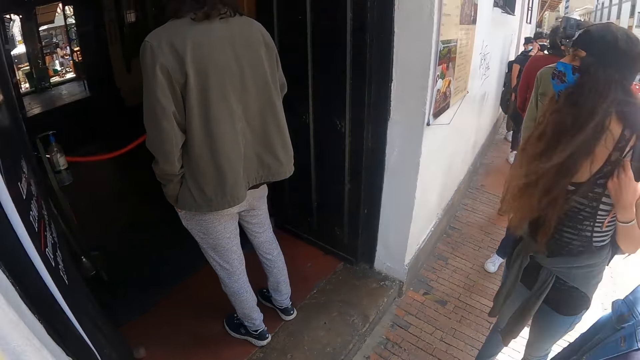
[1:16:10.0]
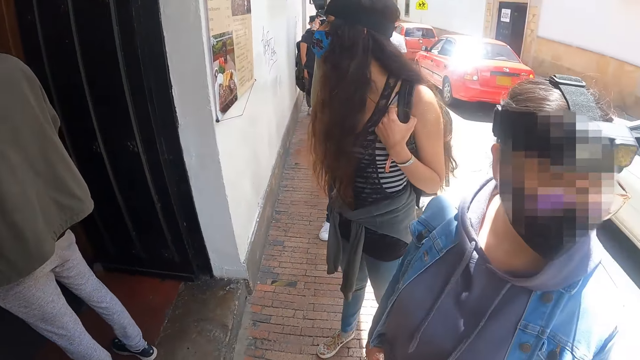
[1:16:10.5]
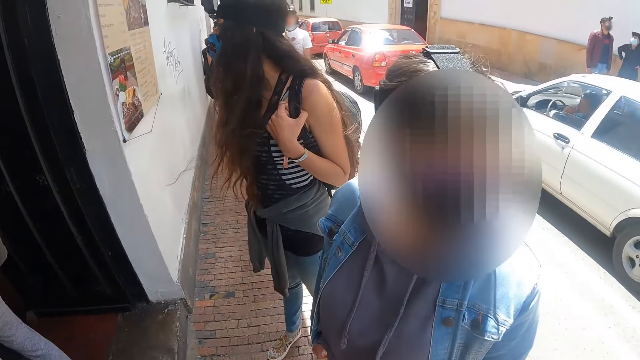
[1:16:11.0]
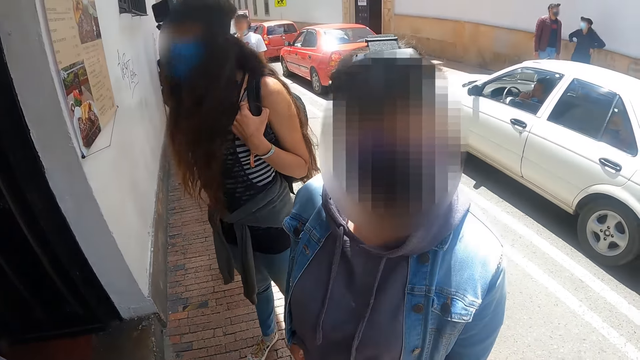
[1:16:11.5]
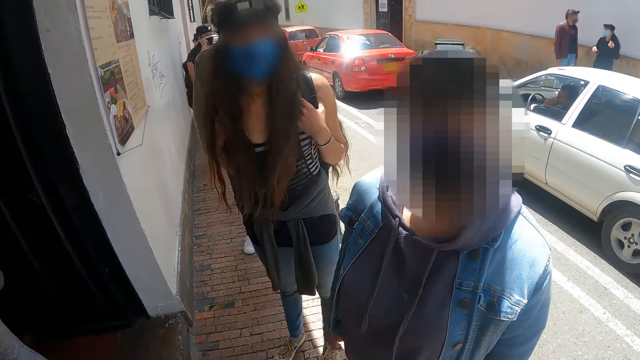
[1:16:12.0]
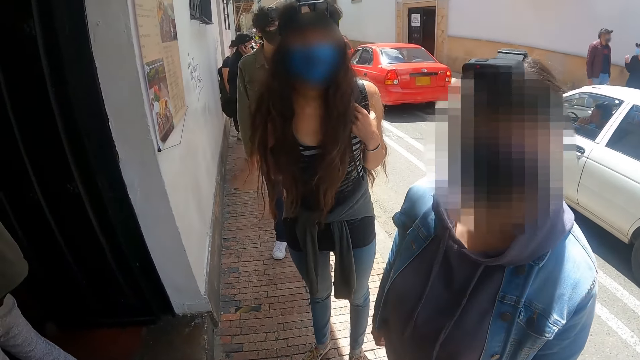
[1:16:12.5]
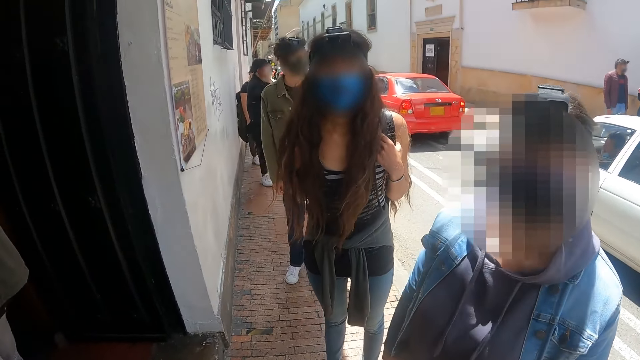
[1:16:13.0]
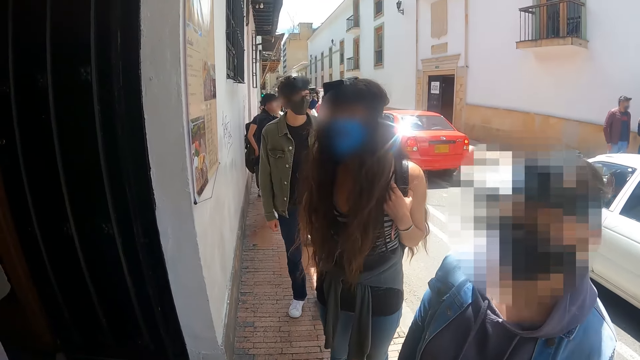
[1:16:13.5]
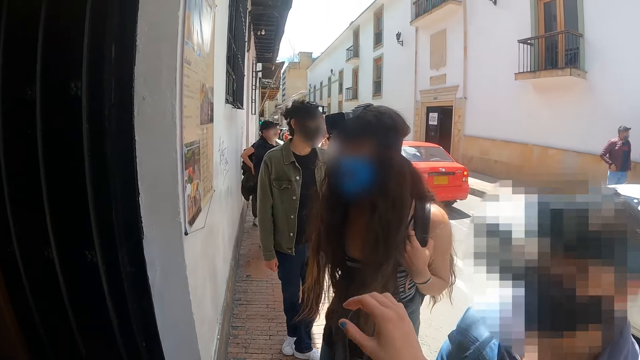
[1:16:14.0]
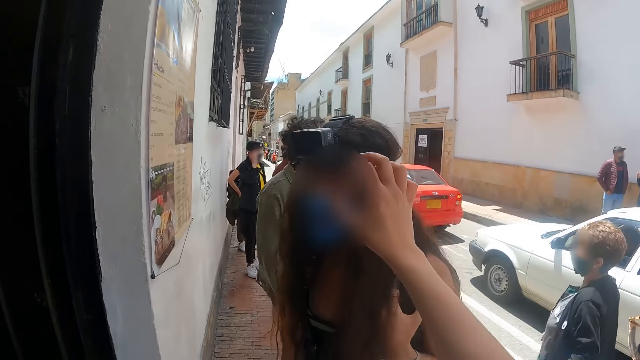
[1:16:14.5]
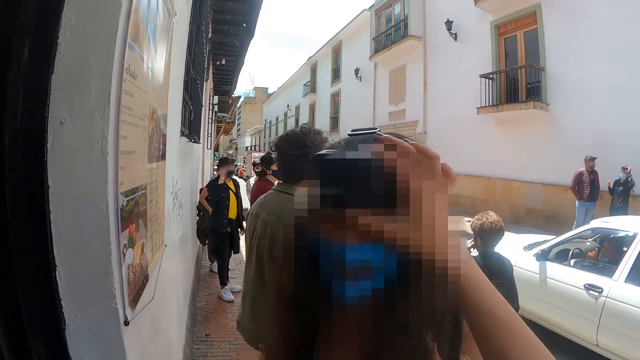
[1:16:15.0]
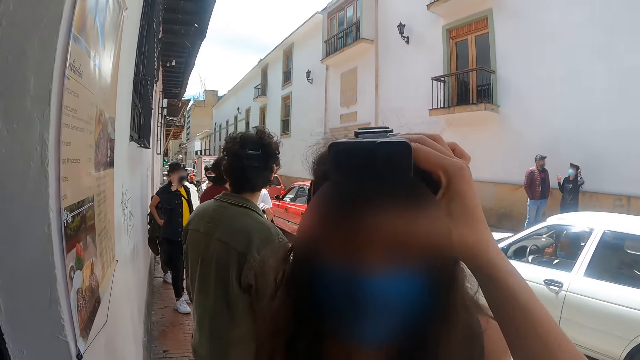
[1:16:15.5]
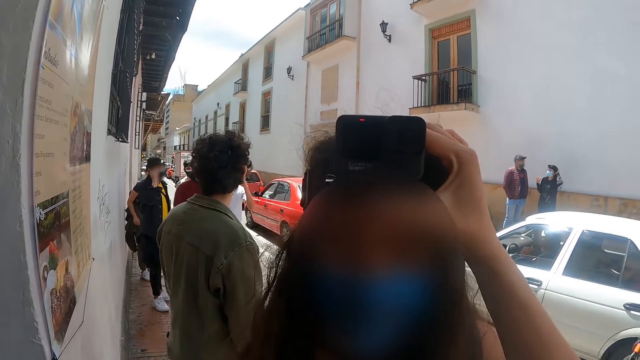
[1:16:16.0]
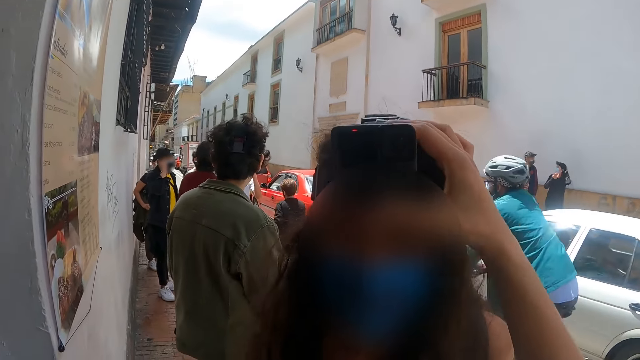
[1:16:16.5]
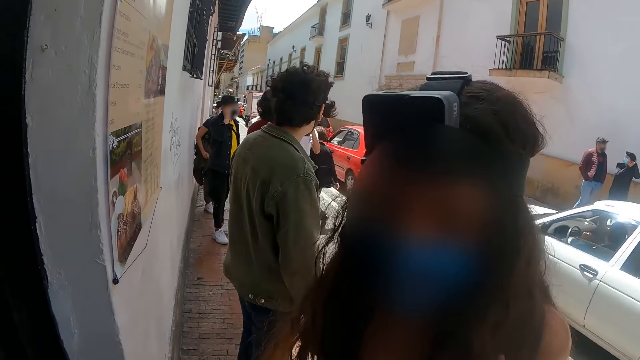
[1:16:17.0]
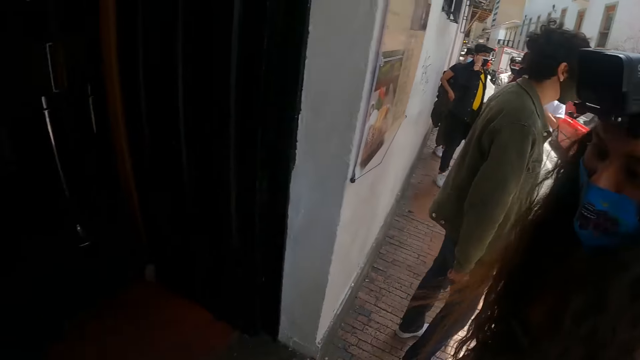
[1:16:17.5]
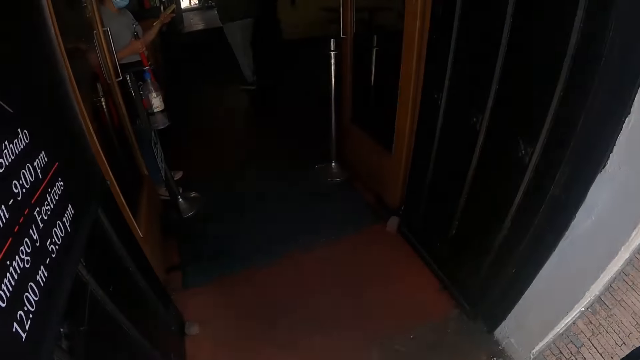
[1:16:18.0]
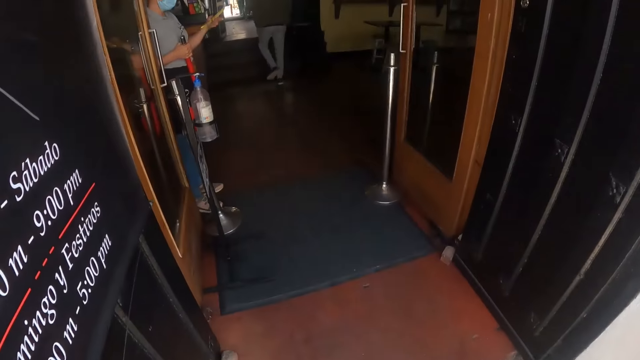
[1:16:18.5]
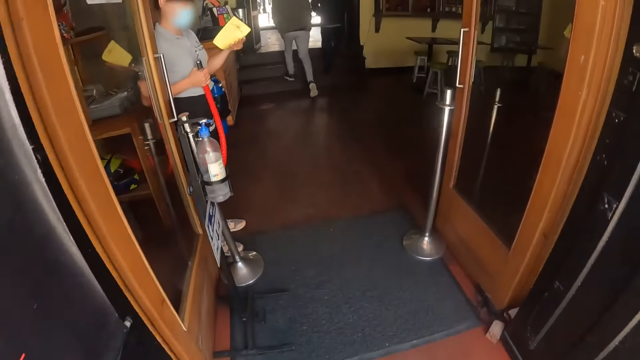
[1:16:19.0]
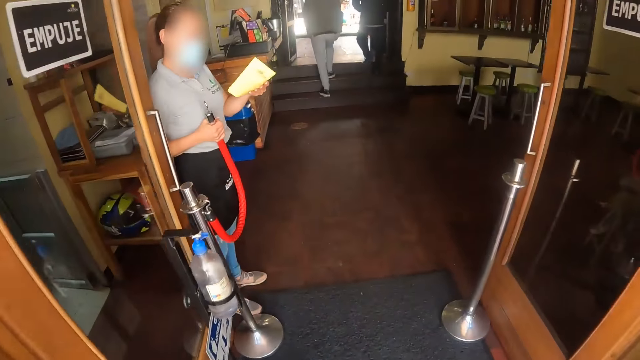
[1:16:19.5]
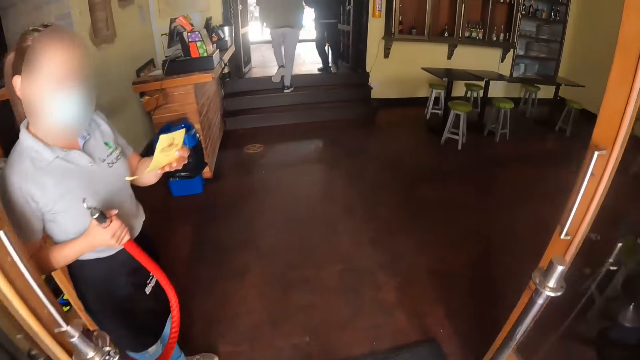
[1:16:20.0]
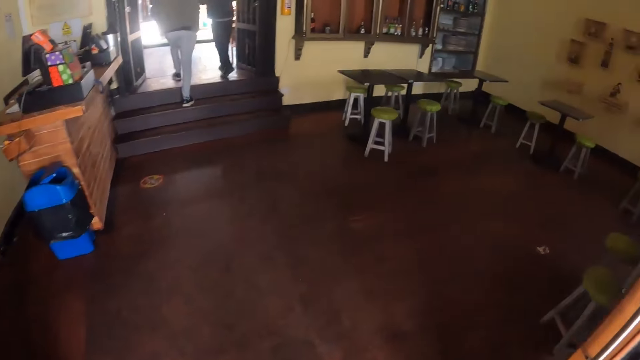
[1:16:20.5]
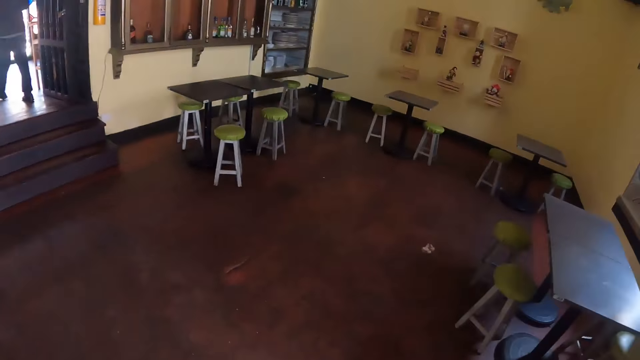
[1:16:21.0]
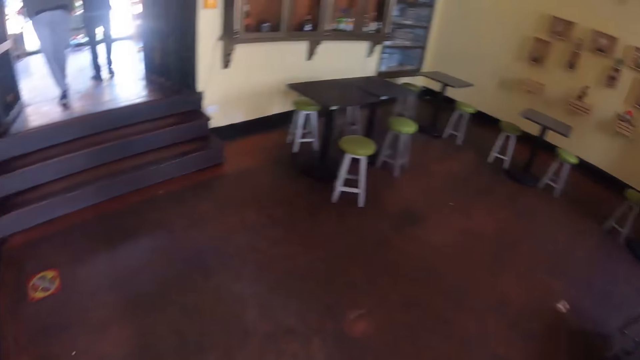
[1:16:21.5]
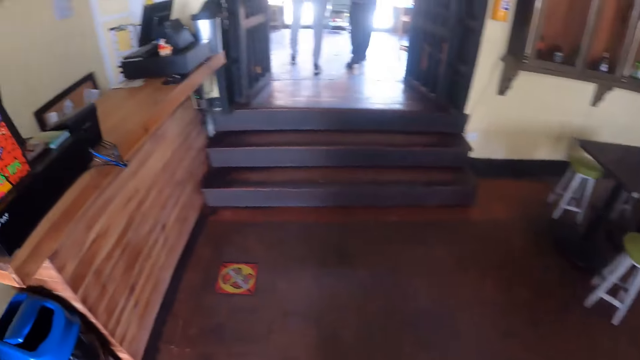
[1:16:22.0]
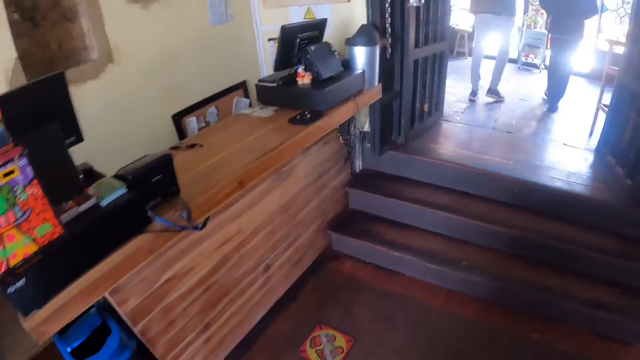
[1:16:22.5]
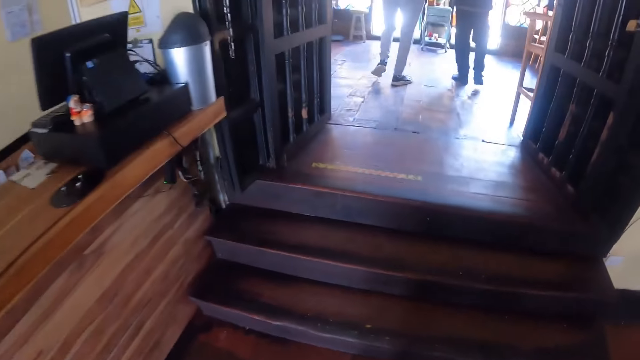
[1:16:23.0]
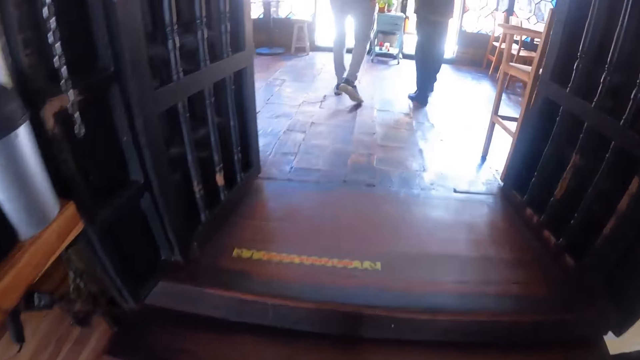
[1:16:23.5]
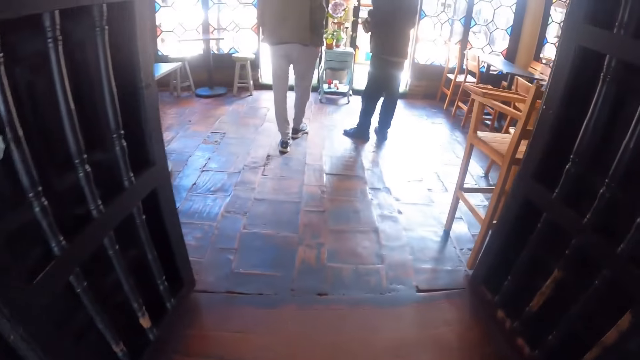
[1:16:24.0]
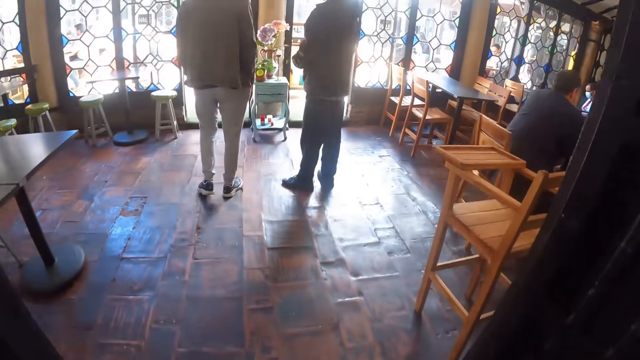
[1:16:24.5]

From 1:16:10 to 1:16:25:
A person looks around. The camera wearer discusses with a woman and another woman. They adjust the camera of the other woman. A person and a man walk around. The camera wearer looks around the restaurant. They walk around the restaurant. They look around the restaurant. They walk around the restaurant.

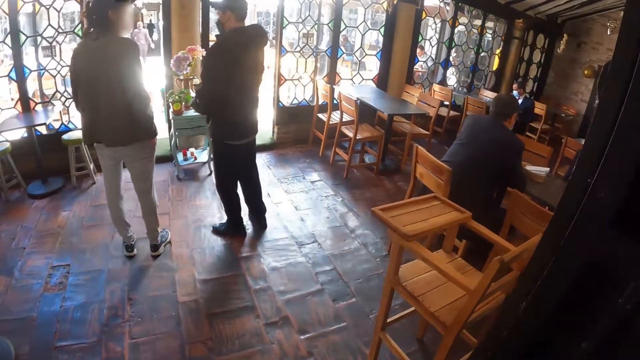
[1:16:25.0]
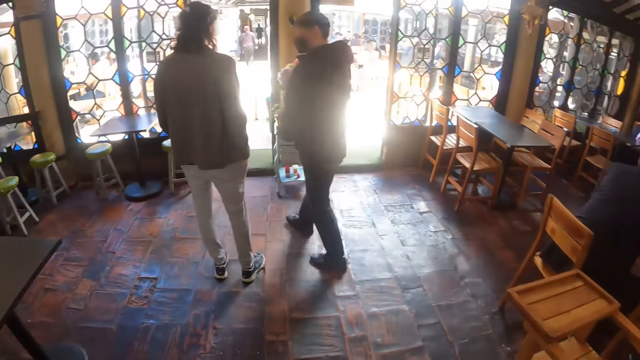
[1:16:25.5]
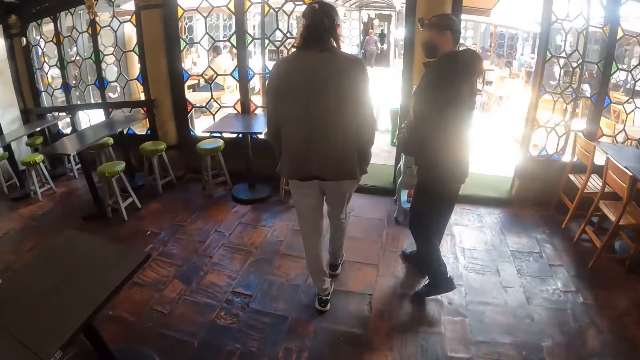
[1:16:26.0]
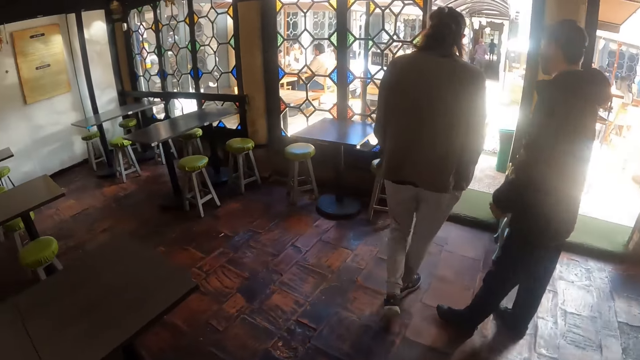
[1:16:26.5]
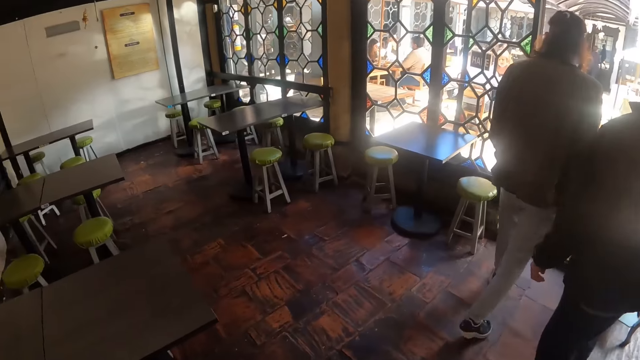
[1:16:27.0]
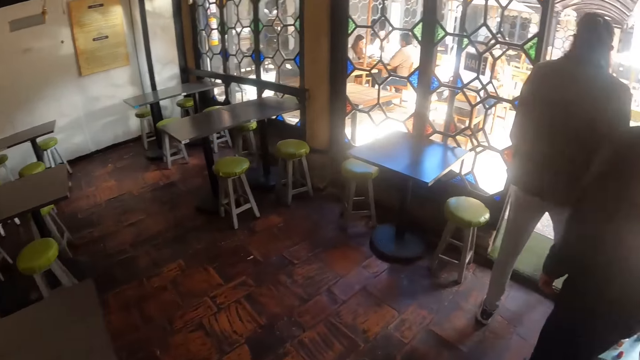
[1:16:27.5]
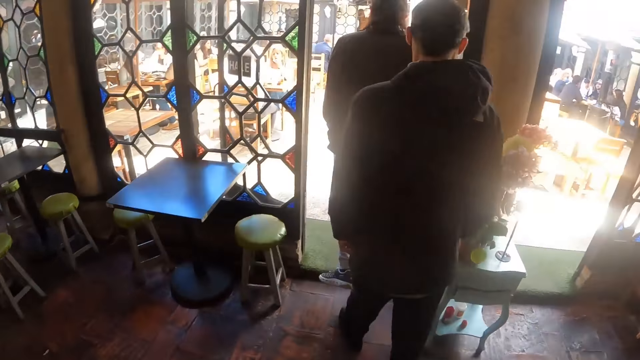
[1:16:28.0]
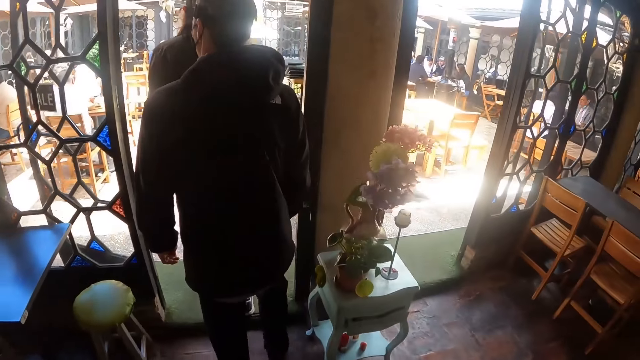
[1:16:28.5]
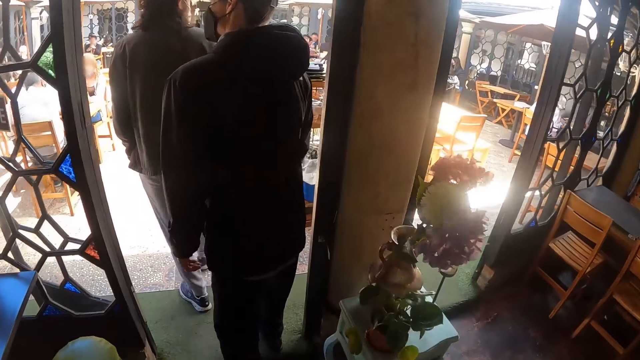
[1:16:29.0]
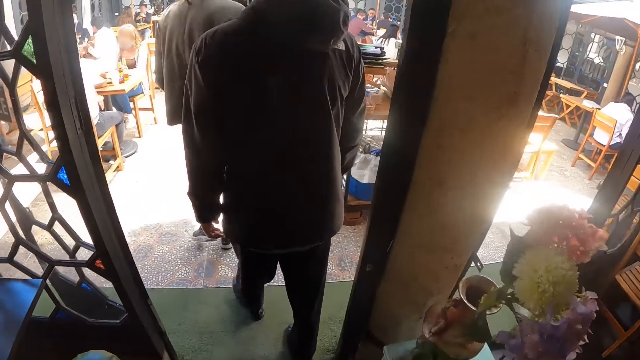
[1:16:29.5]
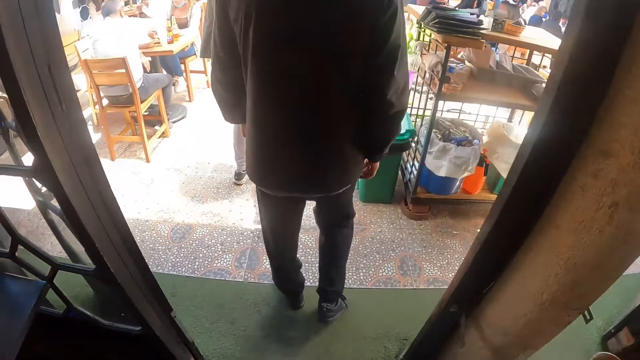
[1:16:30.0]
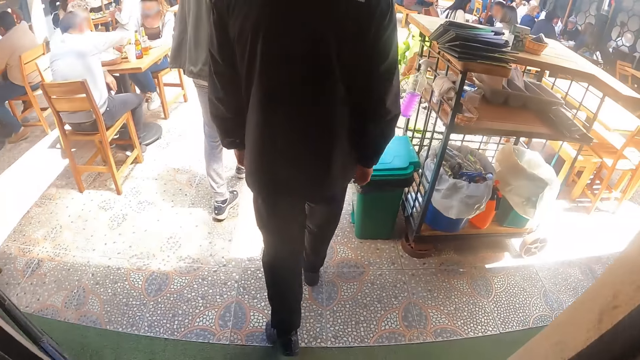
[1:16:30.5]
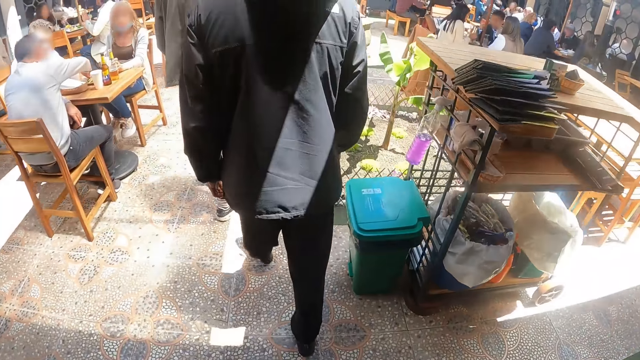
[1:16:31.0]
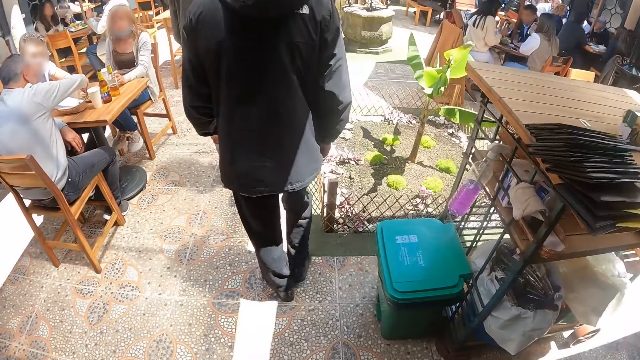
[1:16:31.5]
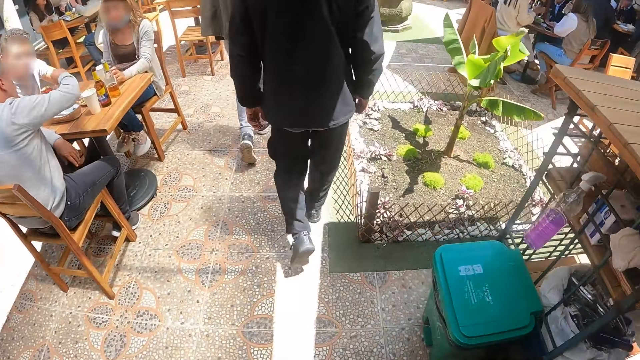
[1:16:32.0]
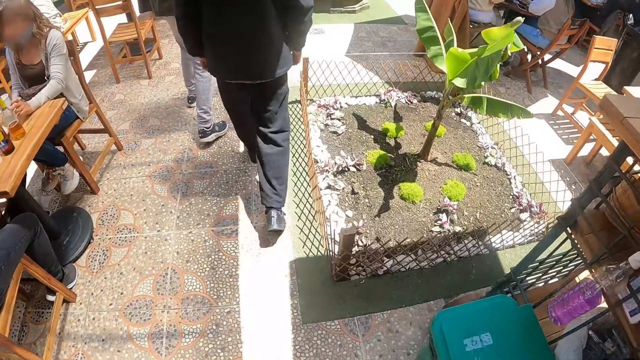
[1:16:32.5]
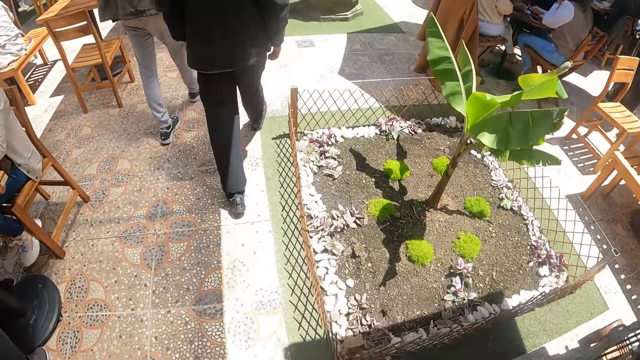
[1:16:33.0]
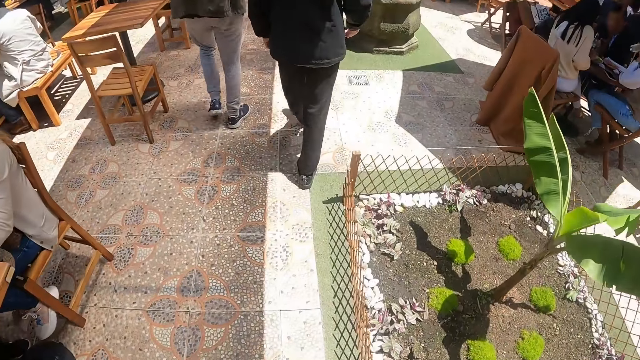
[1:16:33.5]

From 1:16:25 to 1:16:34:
The camera wearer looks around the restaurant. They walk around the restaurant.
